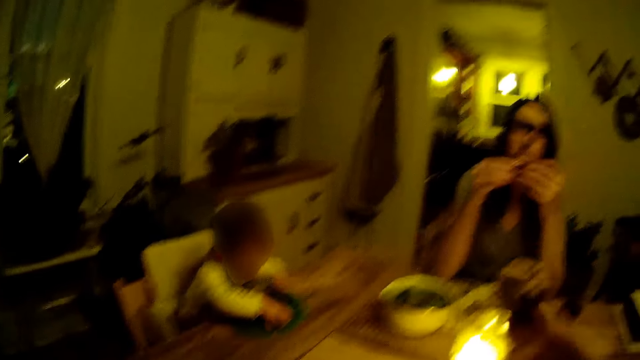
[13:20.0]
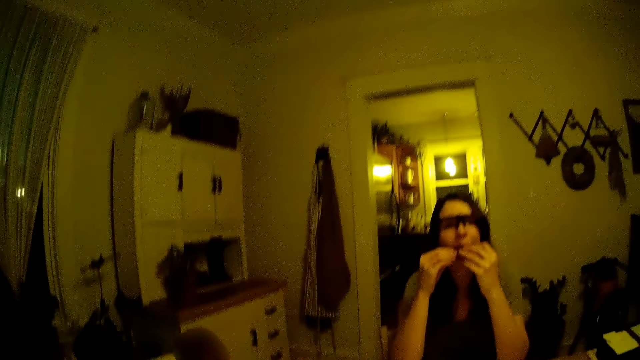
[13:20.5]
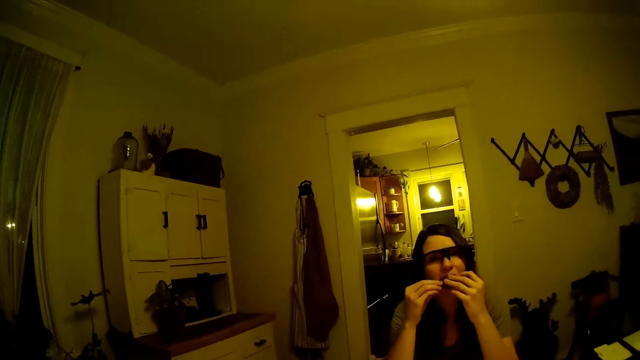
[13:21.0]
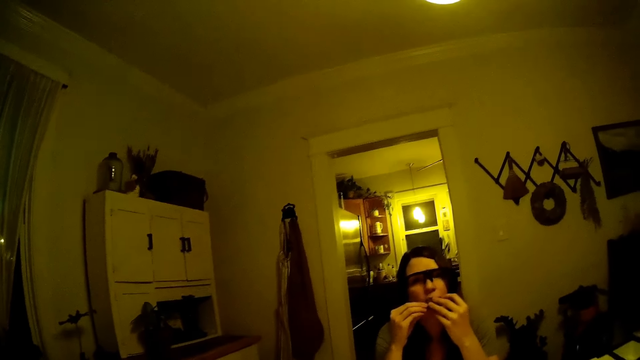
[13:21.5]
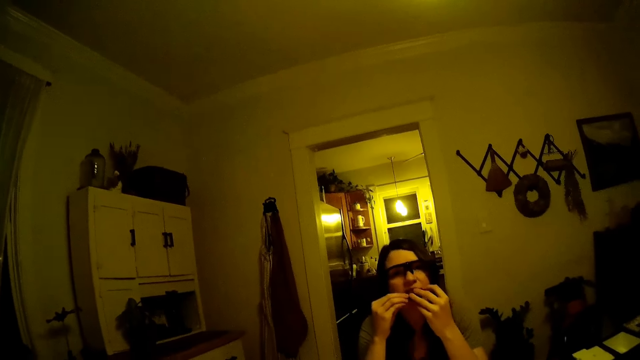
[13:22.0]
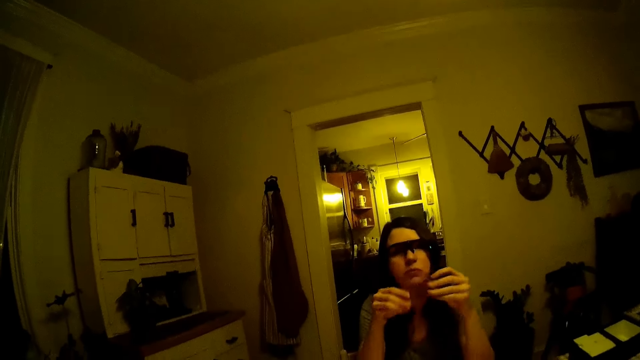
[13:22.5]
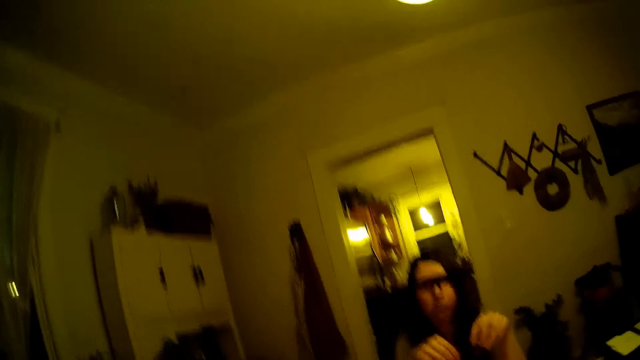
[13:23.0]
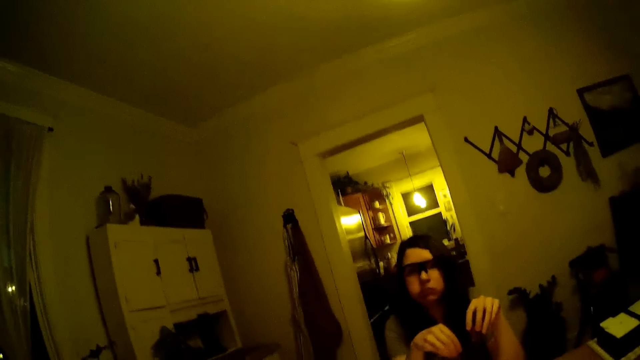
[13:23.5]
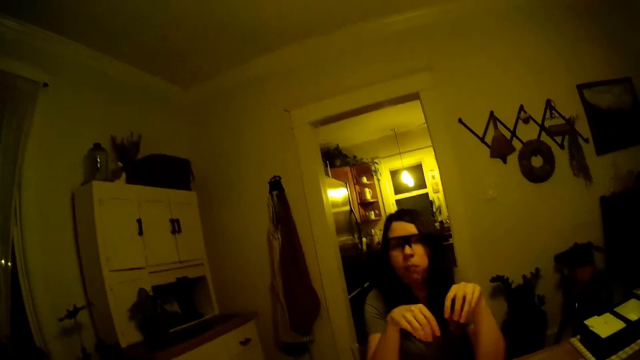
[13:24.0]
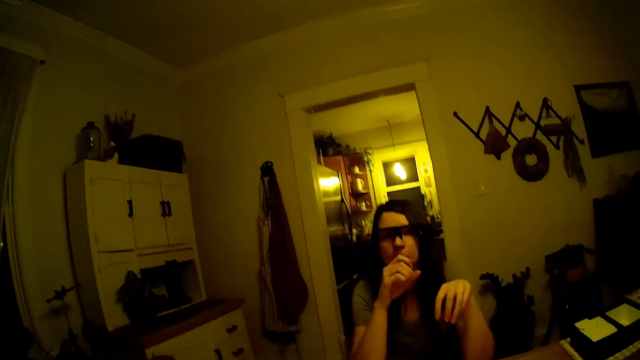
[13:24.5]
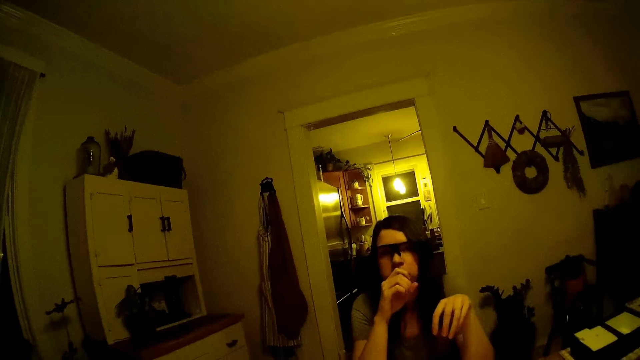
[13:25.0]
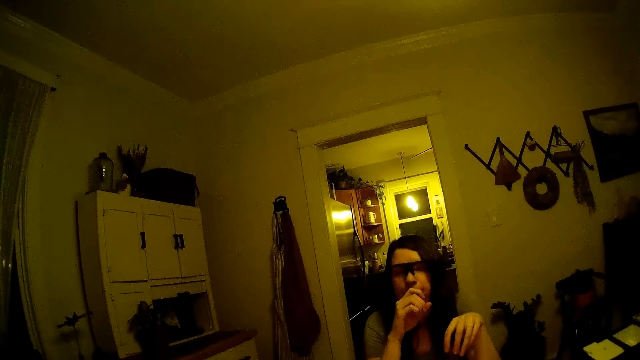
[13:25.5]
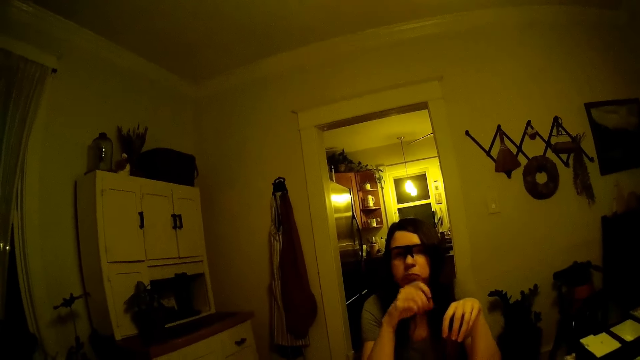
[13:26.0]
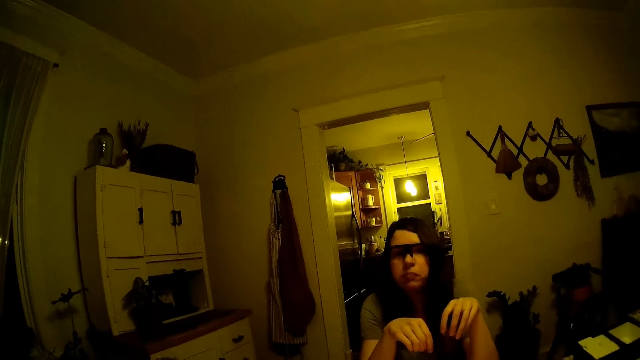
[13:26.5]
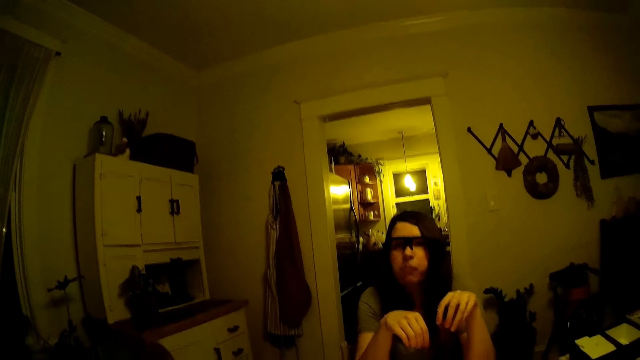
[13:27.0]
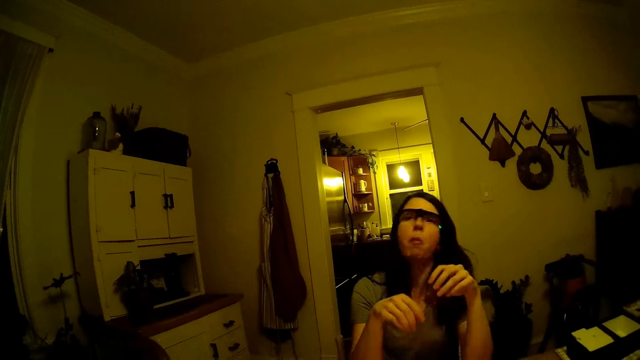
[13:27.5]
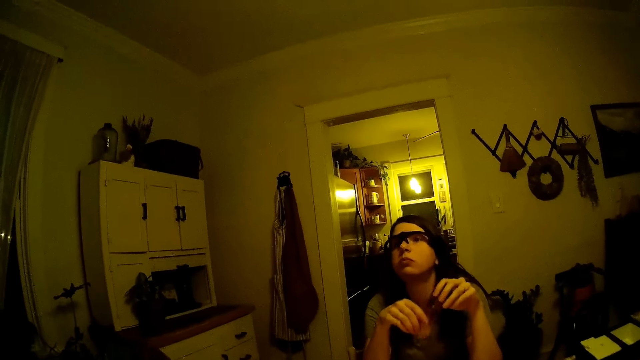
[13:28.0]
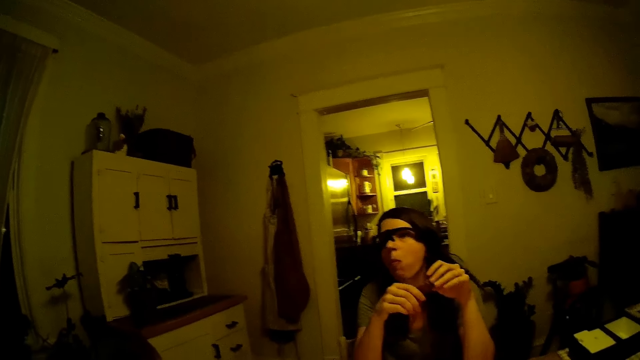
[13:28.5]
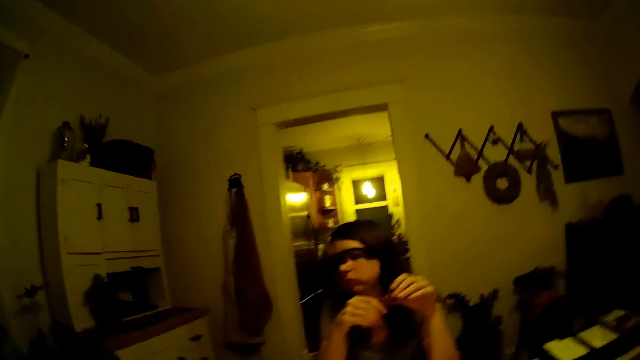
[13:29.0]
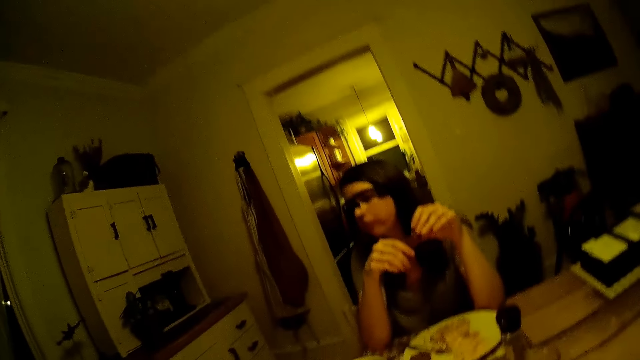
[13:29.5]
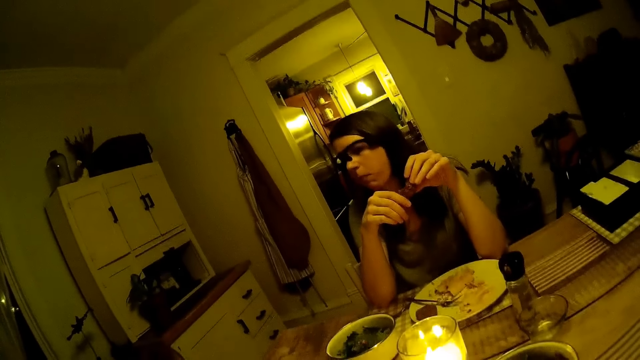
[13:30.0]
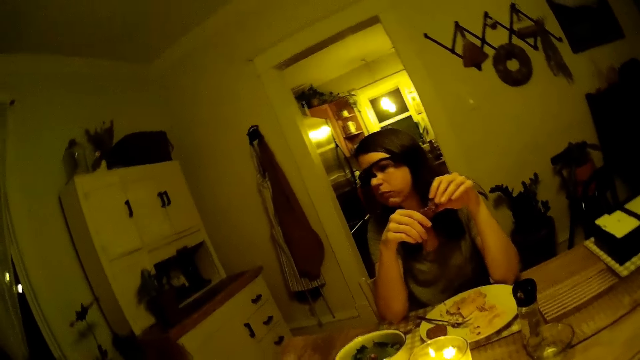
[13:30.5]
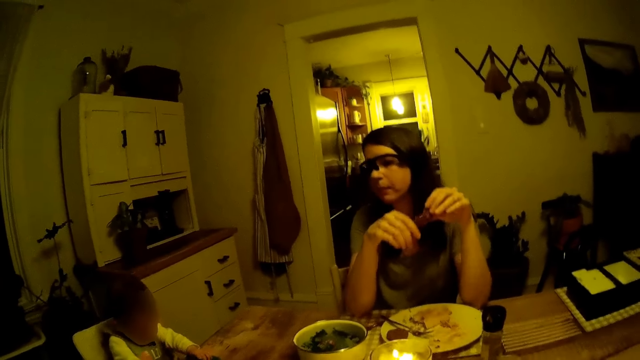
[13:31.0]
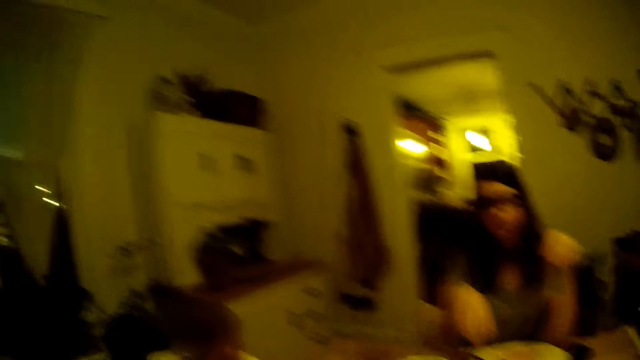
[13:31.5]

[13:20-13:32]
A woman eats something.

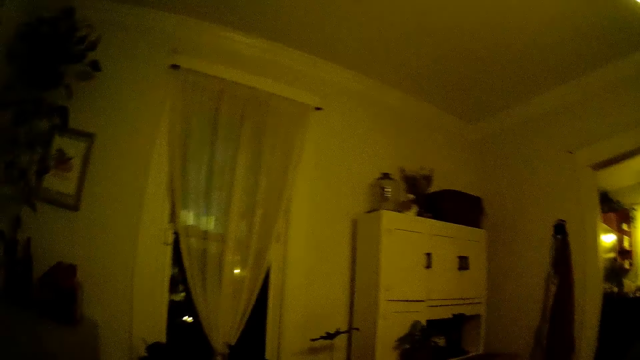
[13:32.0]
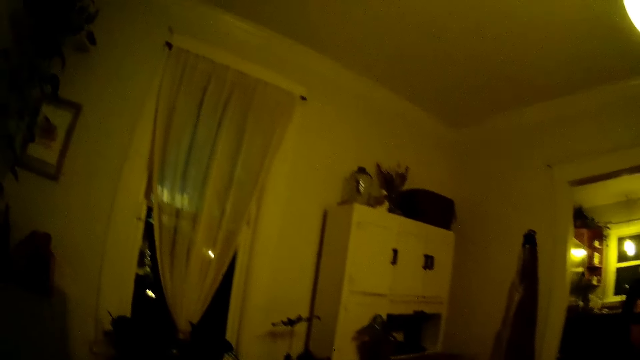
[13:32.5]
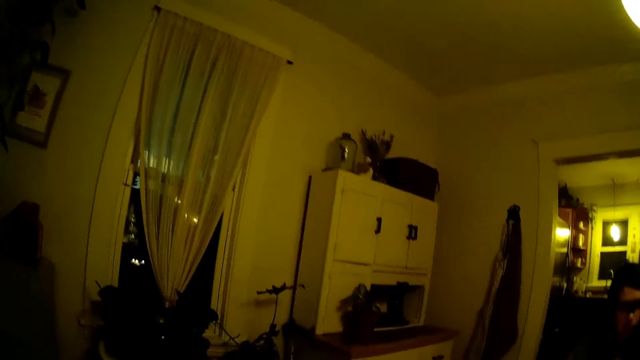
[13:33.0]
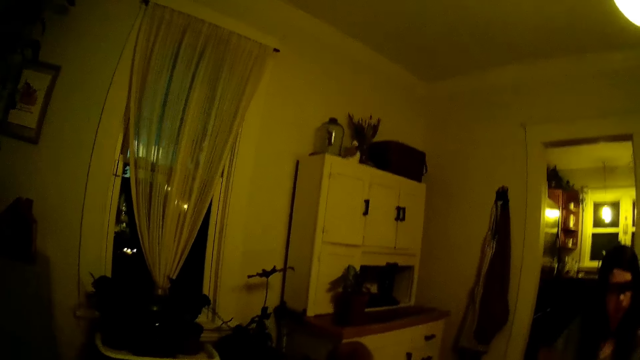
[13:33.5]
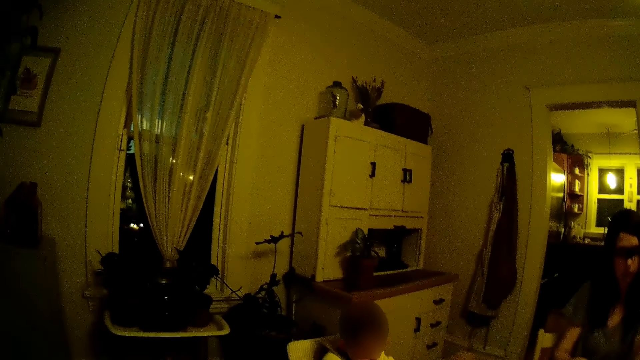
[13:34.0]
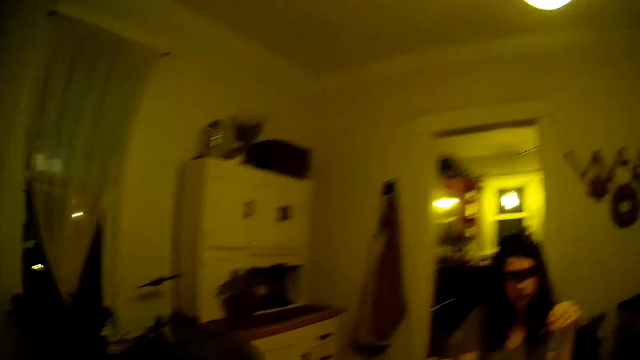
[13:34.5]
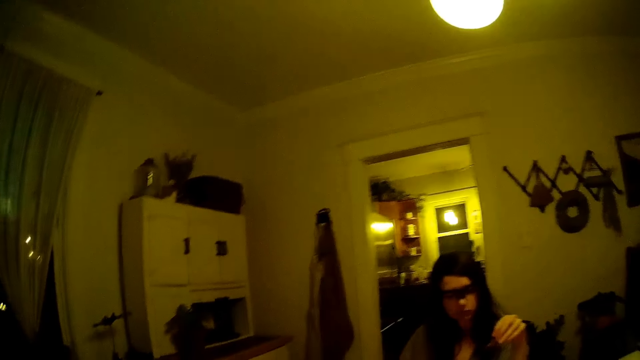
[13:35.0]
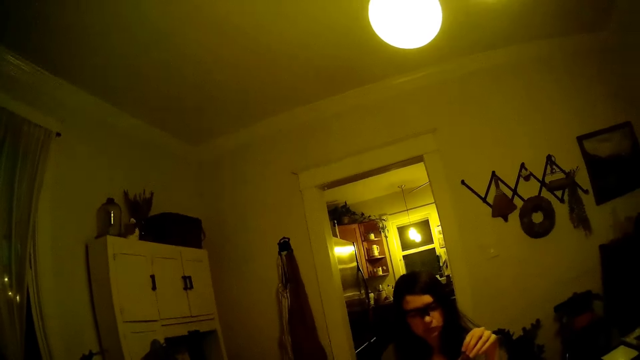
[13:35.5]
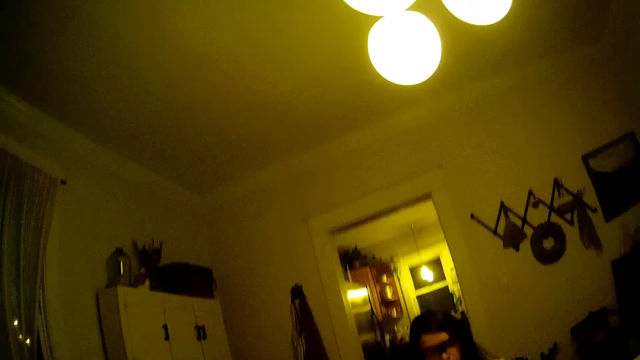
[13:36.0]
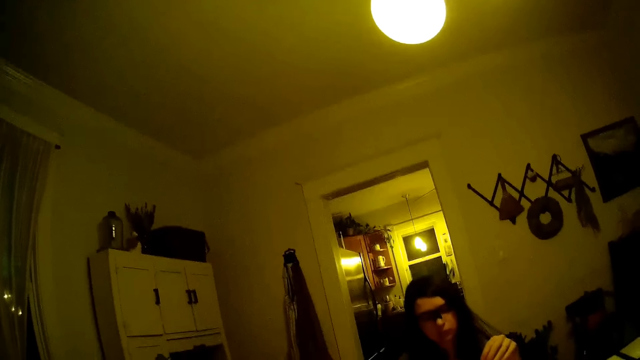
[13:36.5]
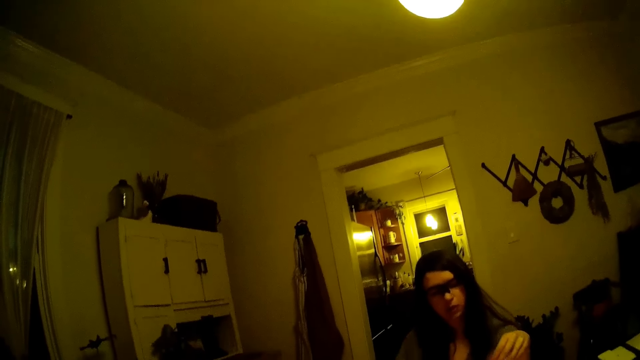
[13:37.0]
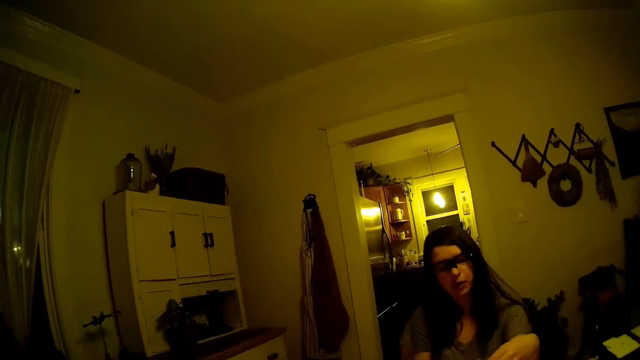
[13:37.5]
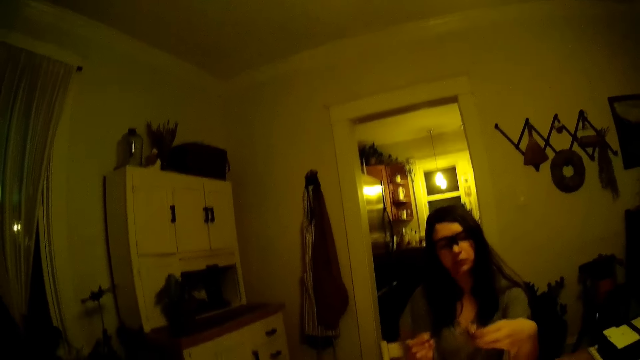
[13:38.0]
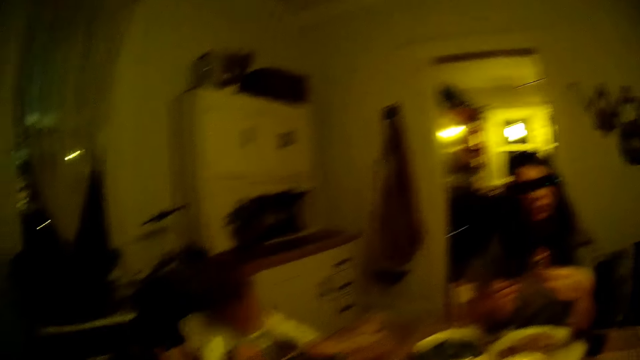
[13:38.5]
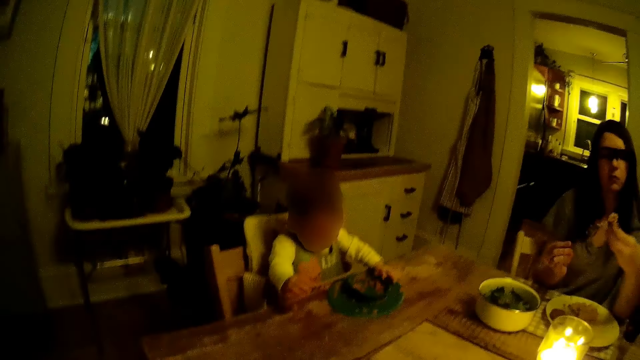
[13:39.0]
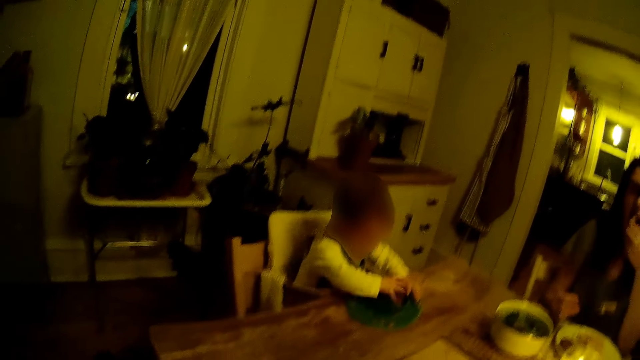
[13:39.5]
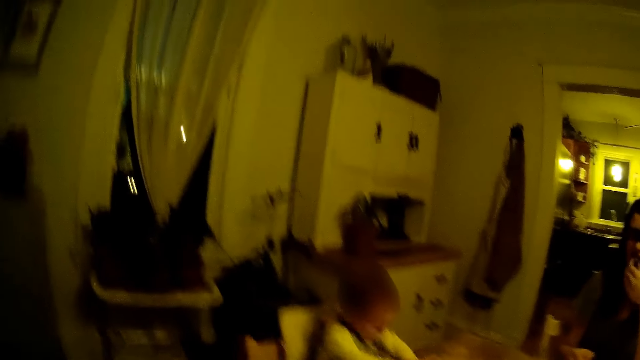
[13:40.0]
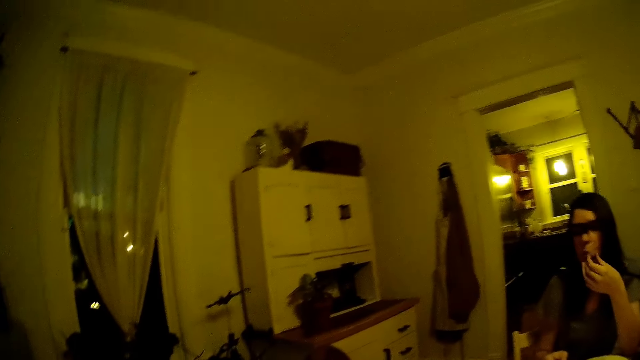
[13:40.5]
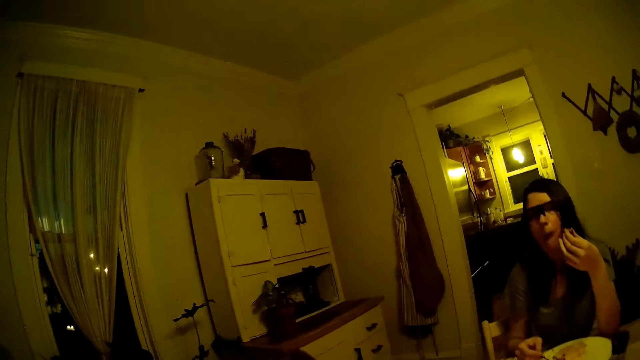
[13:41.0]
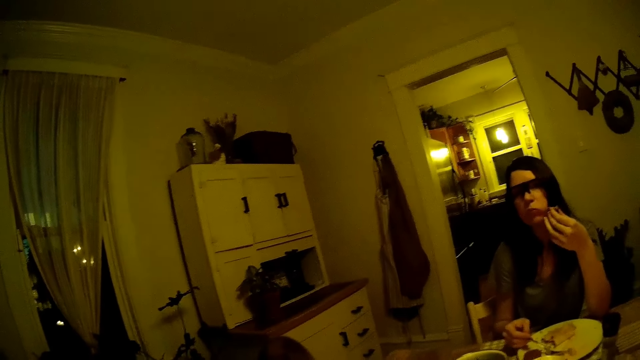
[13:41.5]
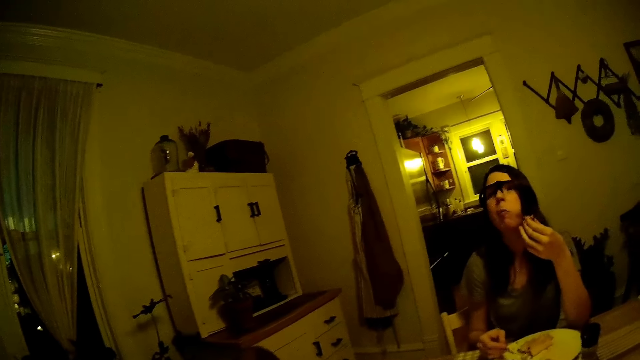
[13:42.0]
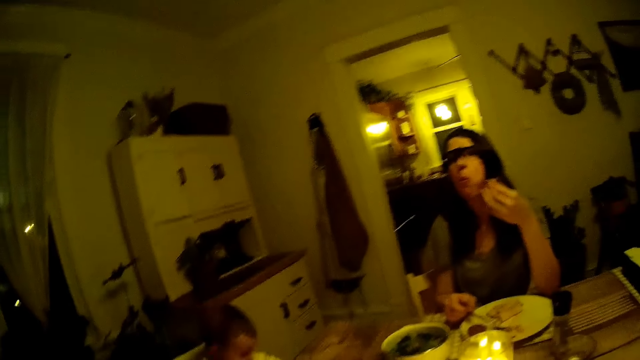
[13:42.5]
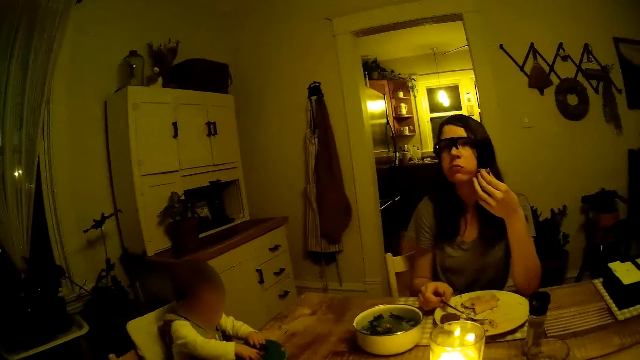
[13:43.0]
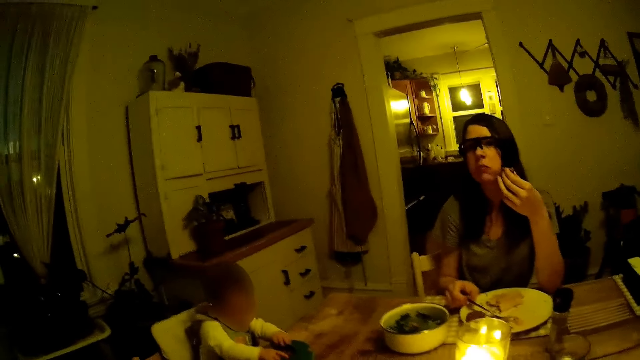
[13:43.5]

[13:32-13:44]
The camera wearer talks to the woman.
